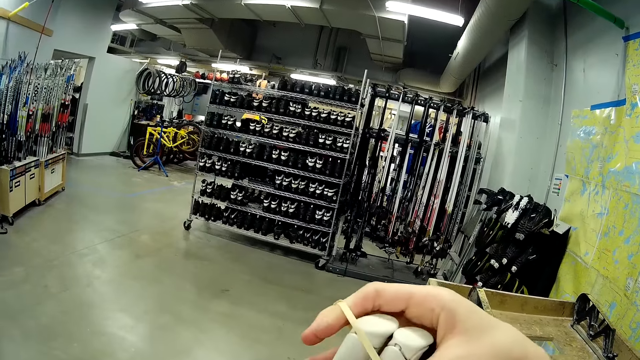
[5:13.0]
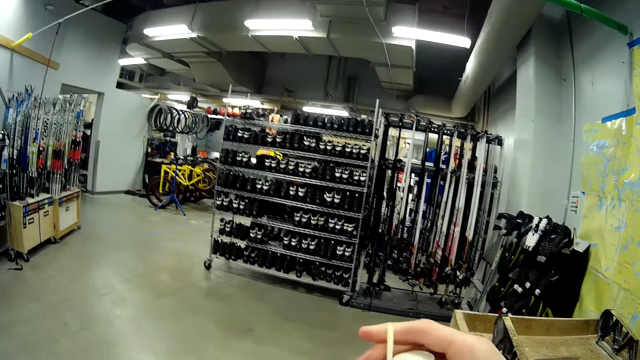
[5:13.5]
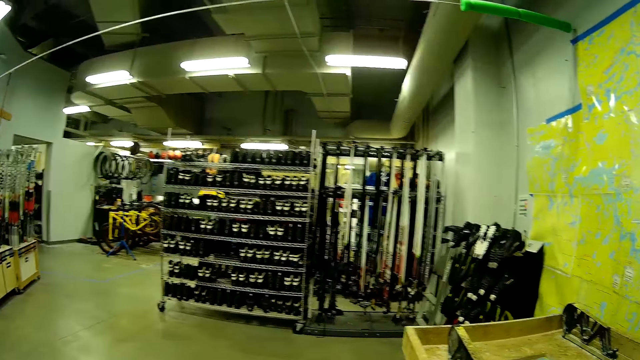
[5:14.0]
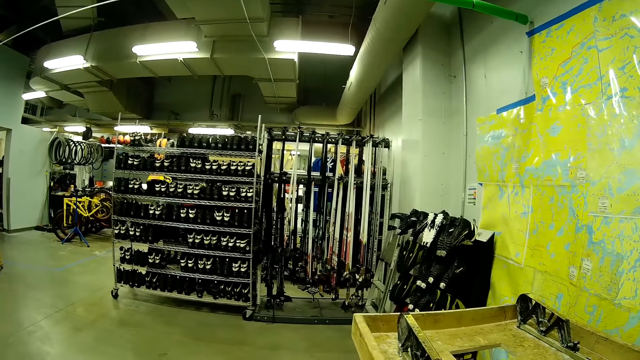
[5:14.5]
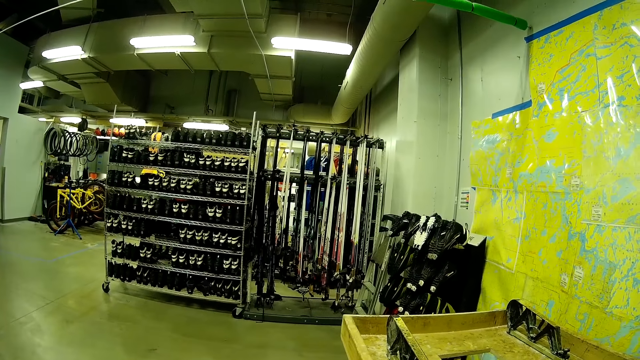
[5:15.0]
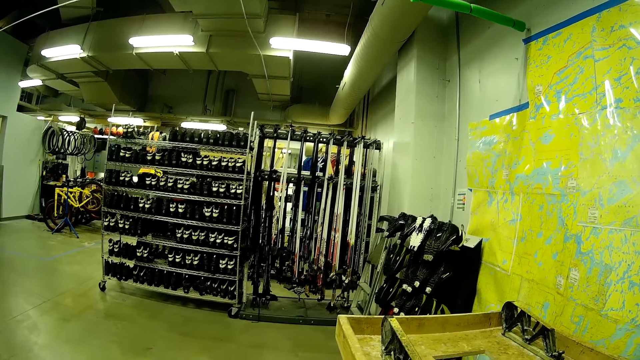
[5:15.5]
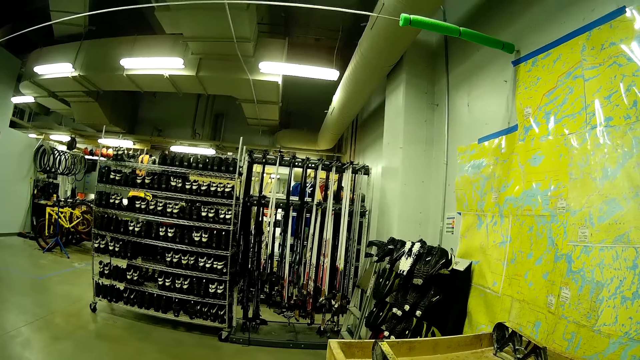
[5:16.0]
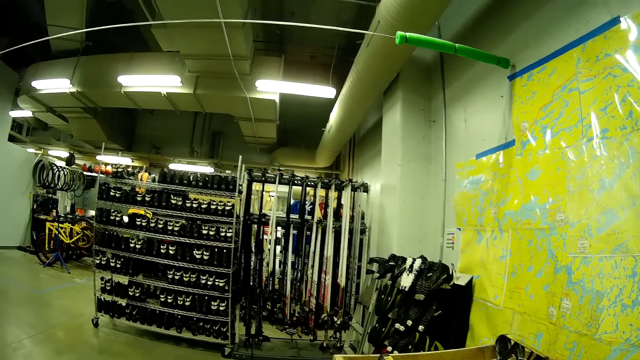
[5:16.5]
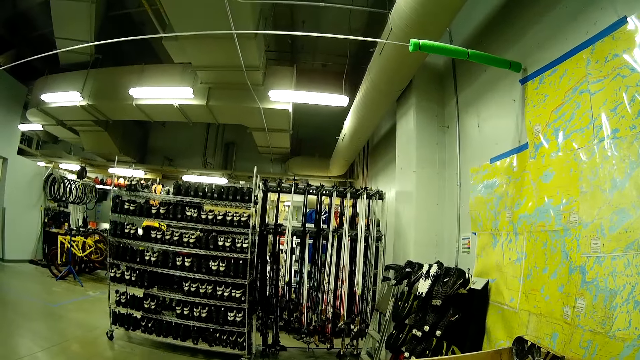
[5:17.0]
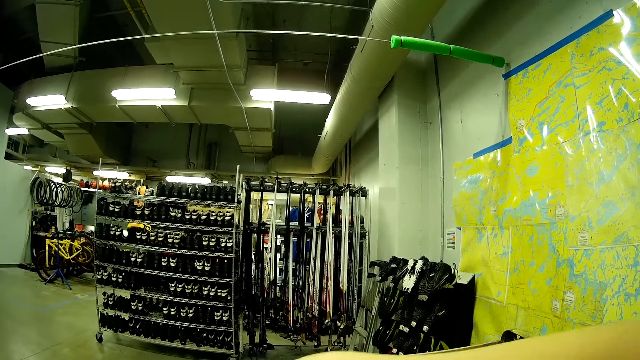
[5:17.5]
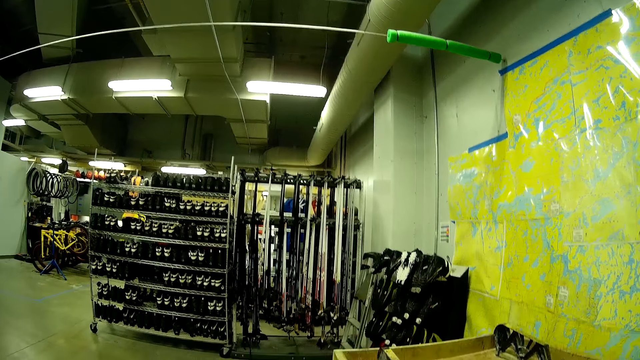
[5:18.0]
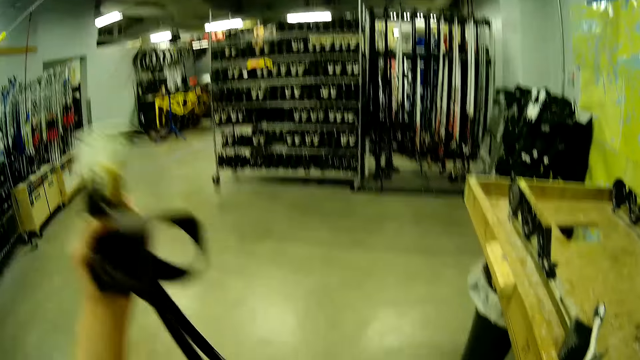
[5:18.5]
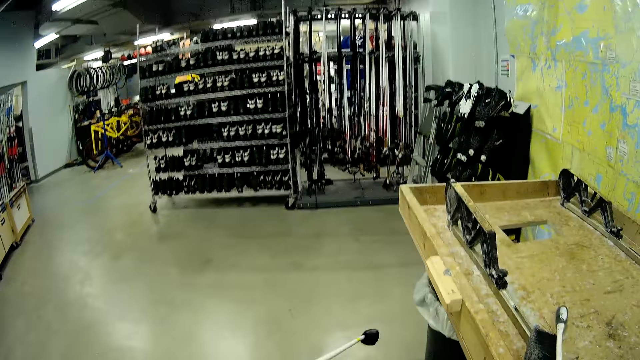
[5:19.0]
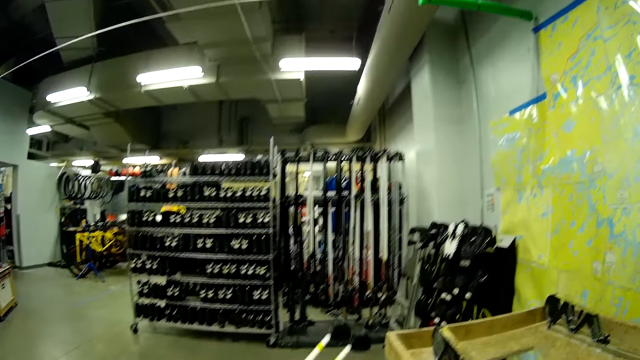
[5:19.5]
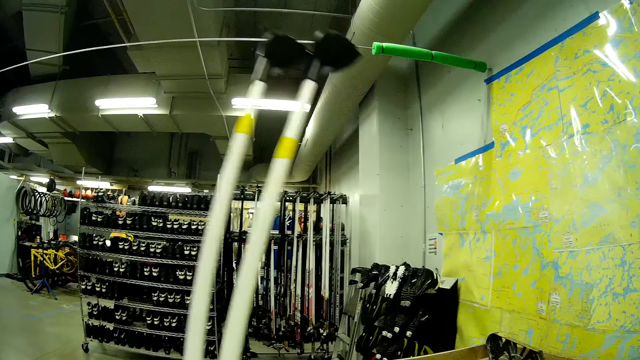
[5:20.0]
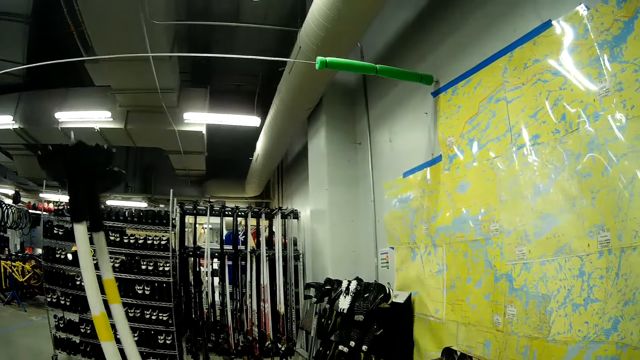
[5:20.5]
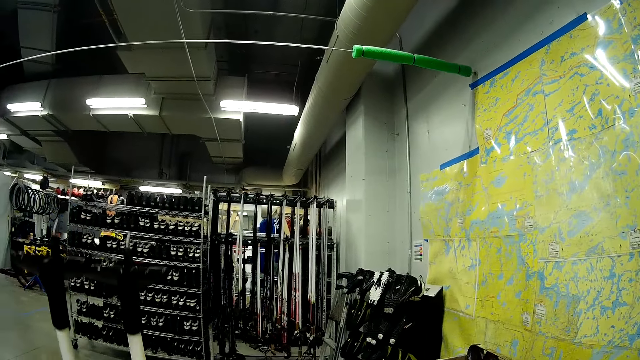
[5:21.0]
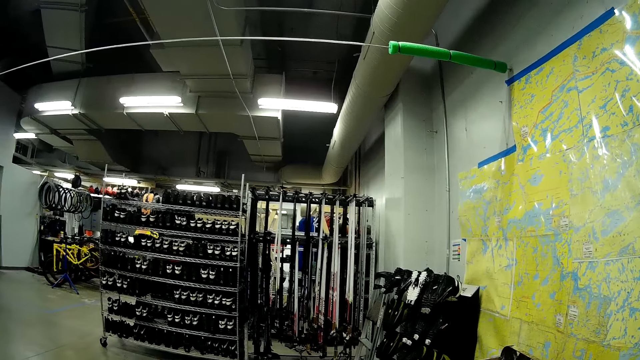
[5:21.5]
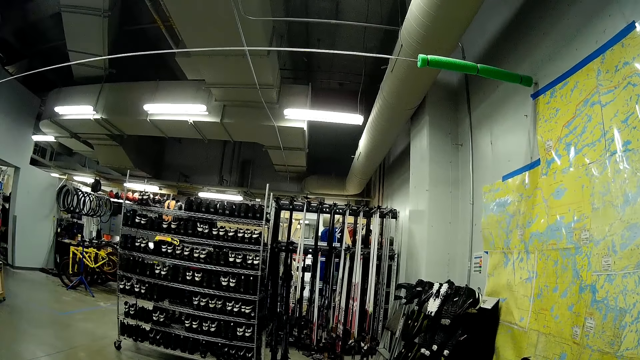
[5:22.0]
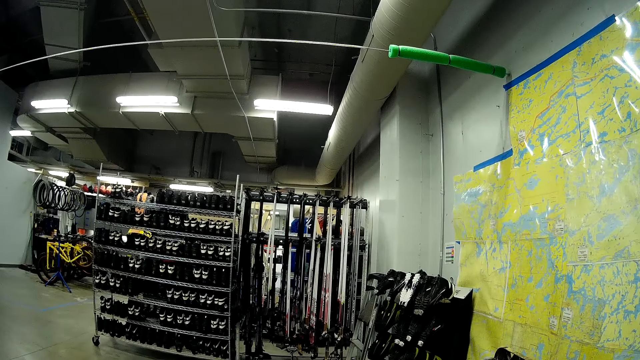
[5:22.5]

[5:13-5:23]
The camera wearer fastens the skiing poles with a rubber band. He turns the skiing poles upside down with his hands.

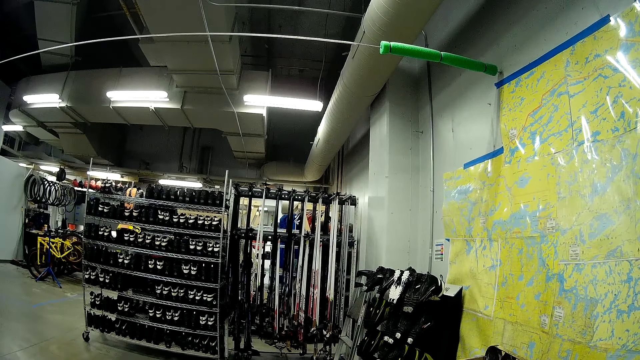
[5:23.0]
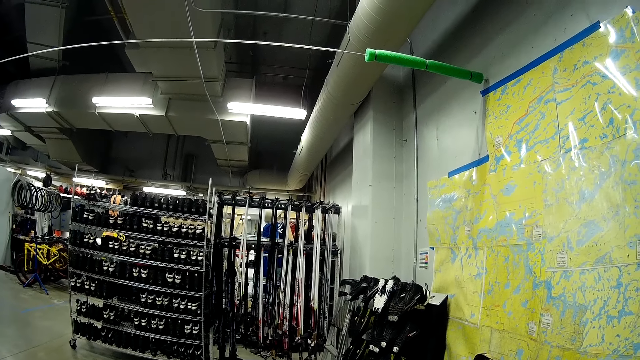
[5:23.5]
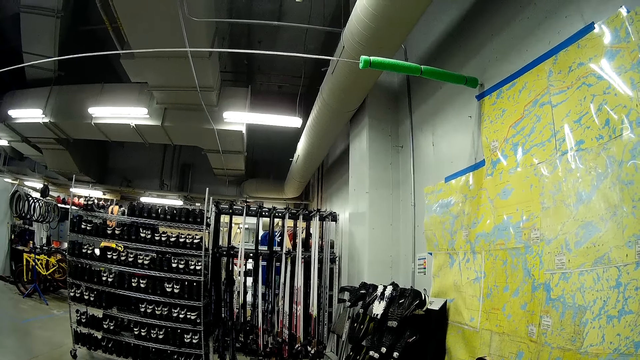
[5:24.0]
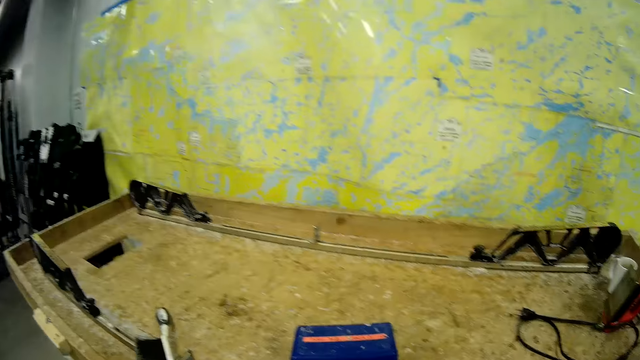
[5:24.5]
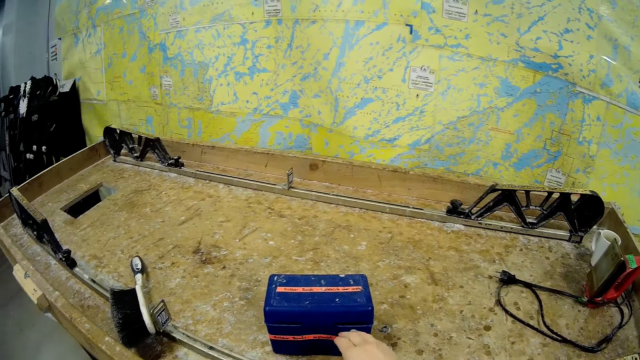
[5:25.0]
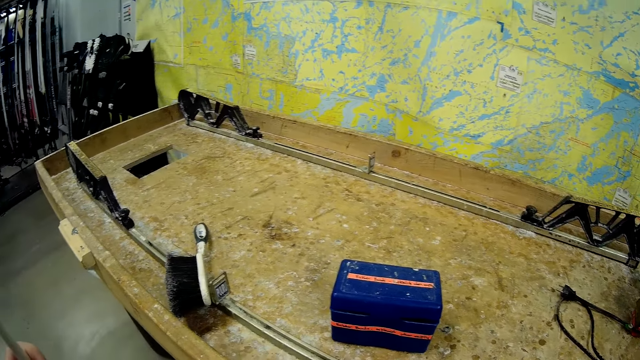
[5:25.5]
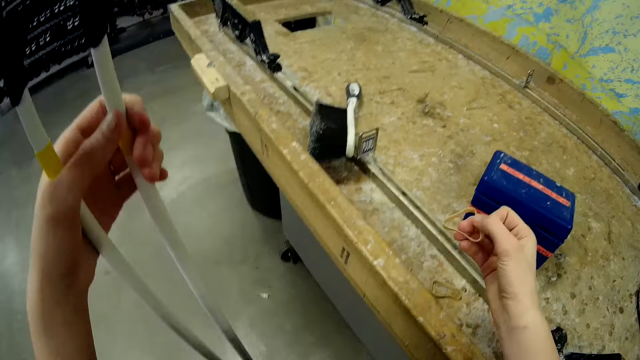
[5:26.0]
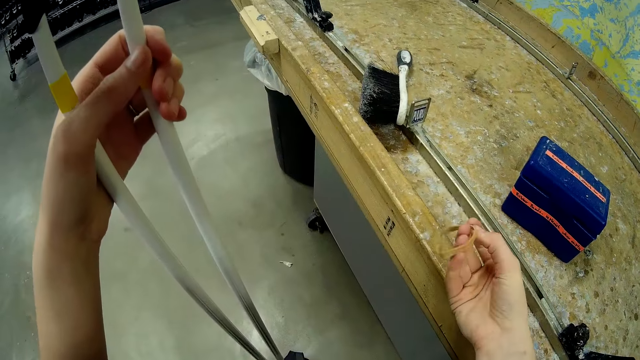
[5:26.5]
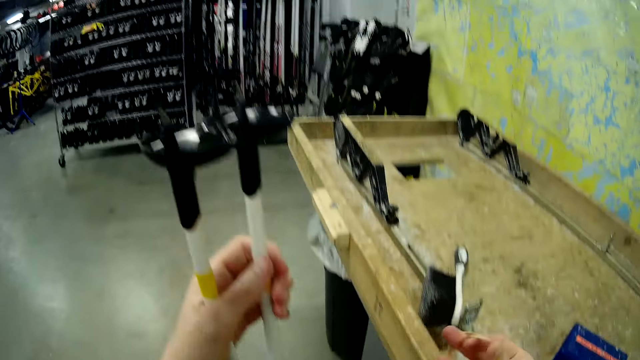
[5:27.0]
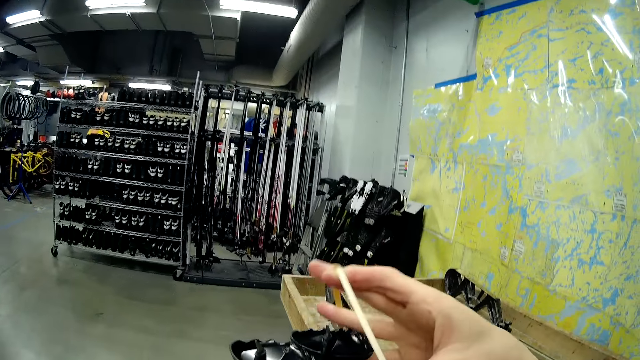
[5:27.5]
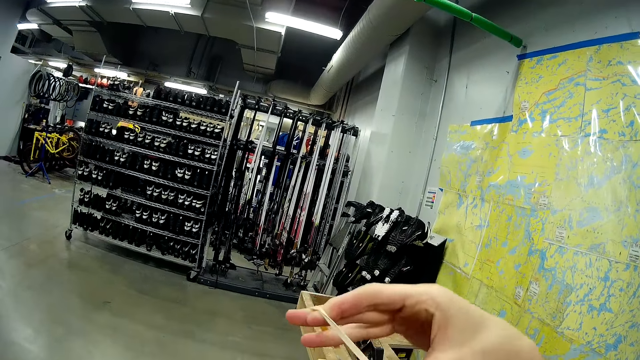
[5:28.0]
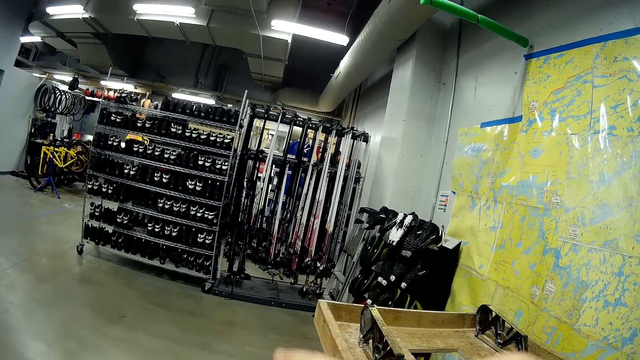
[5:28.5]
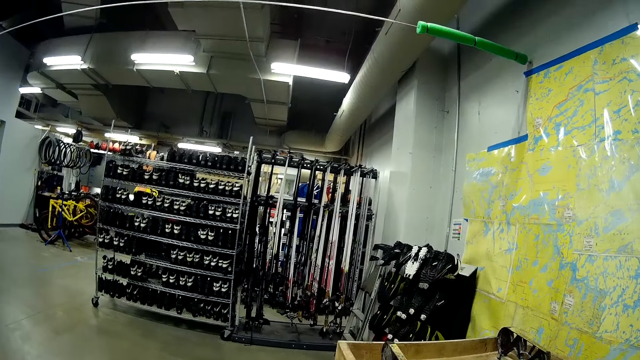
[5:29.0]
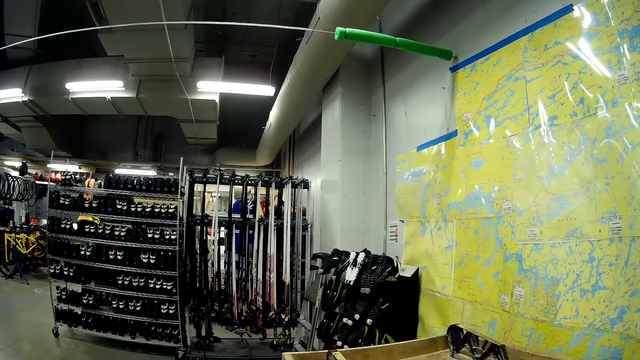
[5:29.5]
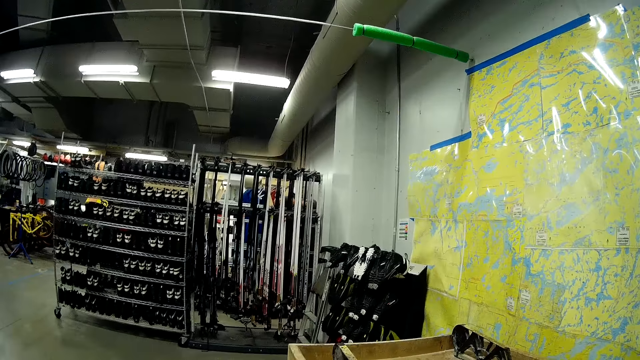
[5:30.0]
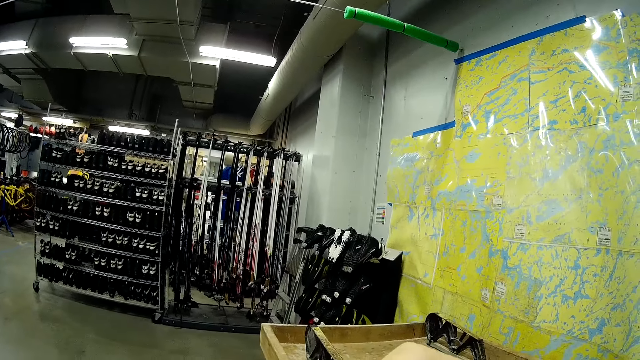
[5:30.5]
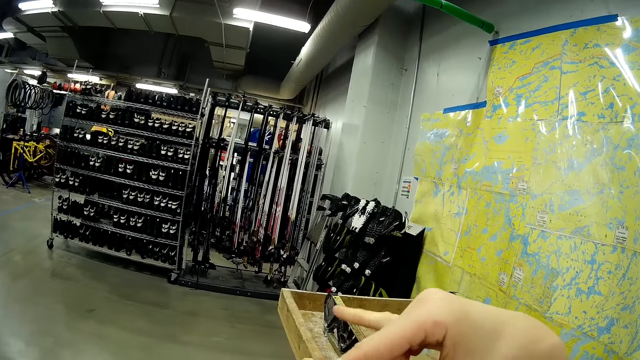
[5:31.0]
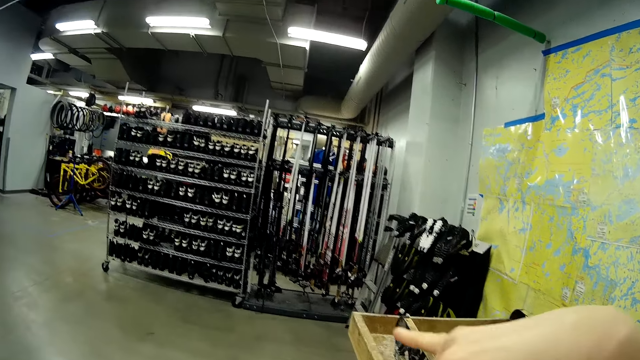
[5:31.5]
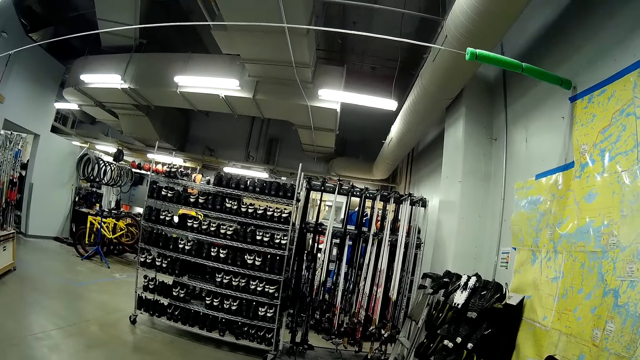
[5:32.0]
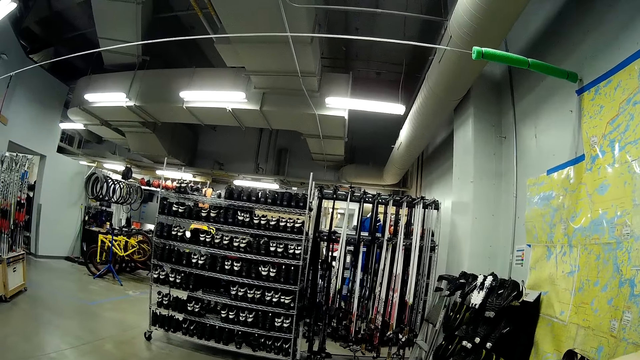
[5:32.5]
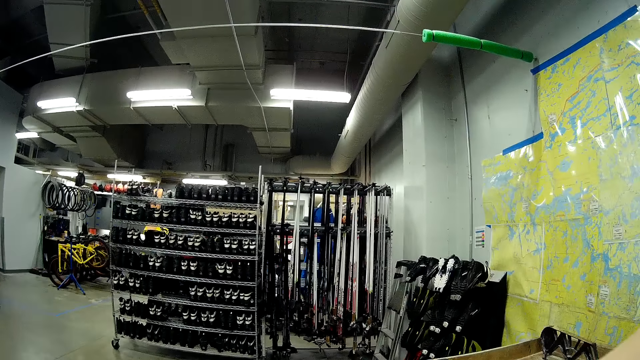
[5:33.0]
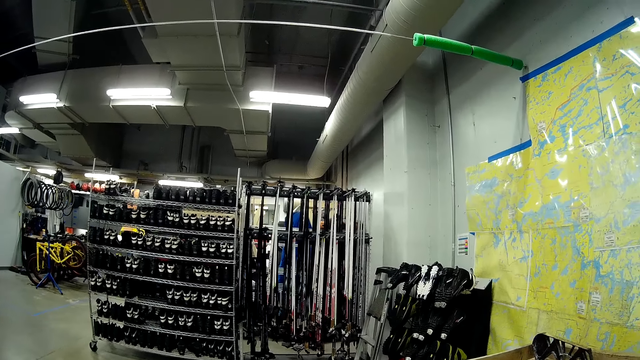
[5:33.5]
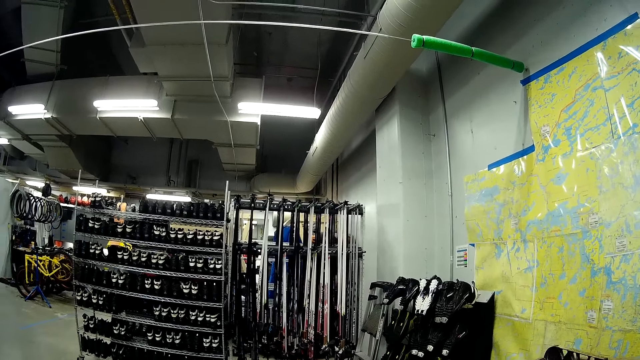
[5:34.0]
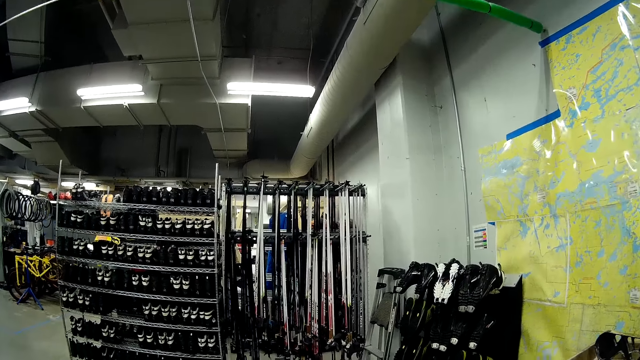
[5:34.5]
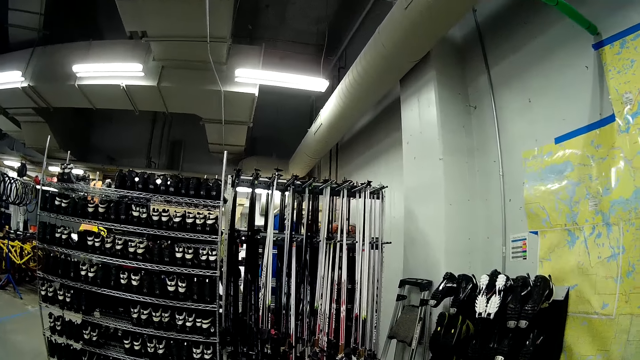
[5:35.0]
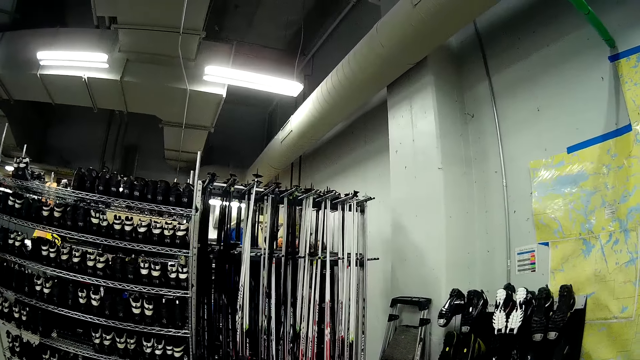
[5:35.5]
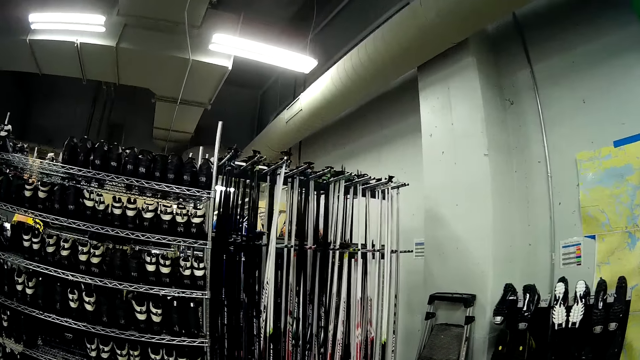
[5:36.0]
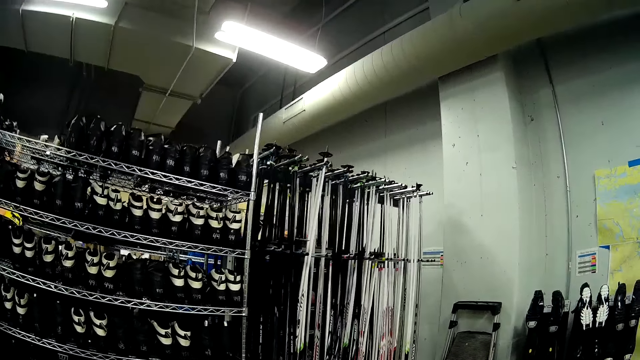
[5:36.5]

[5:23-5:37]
The camera wearer picks up a rubber band from the table. They fasten the skiing poles with the rubber band. They walk towards the ski pole rack in the store.
